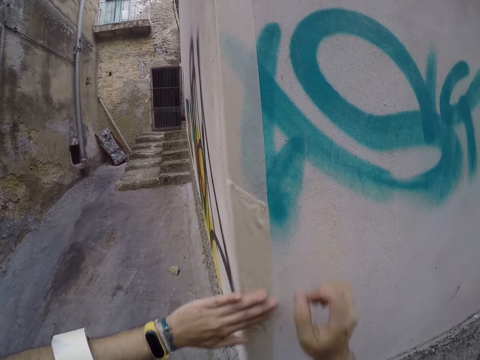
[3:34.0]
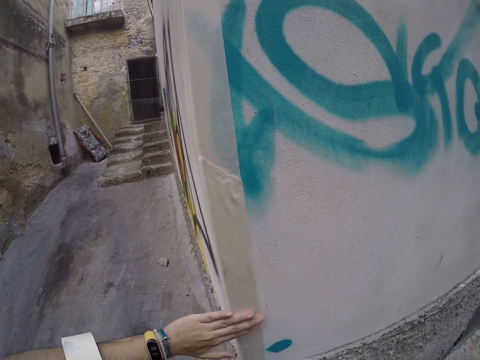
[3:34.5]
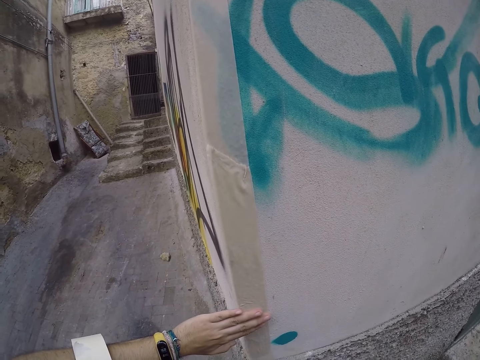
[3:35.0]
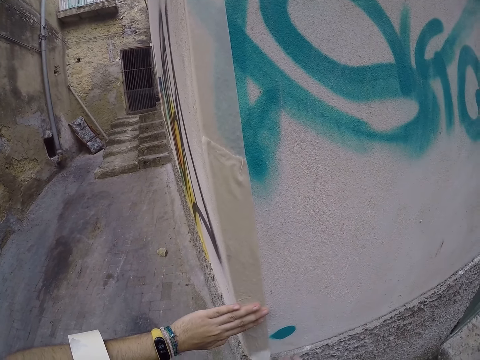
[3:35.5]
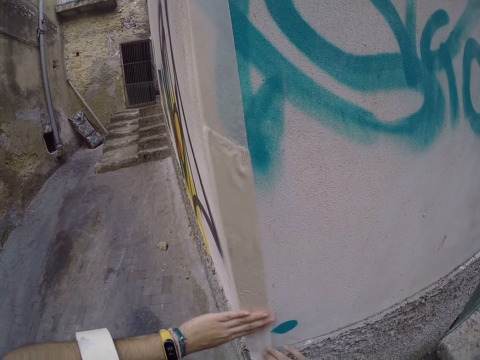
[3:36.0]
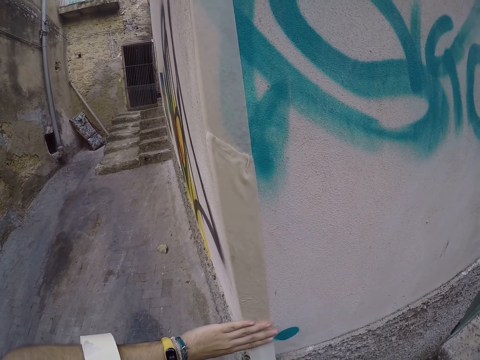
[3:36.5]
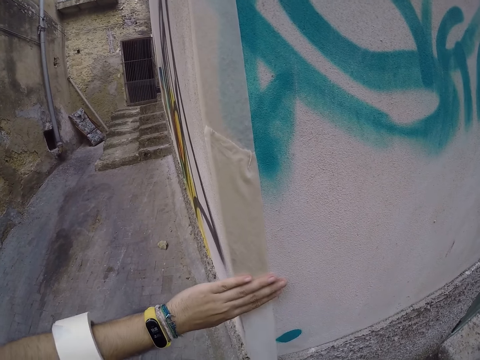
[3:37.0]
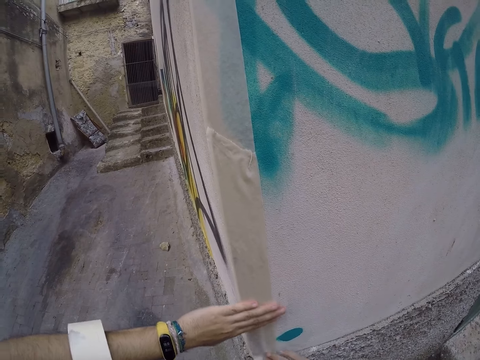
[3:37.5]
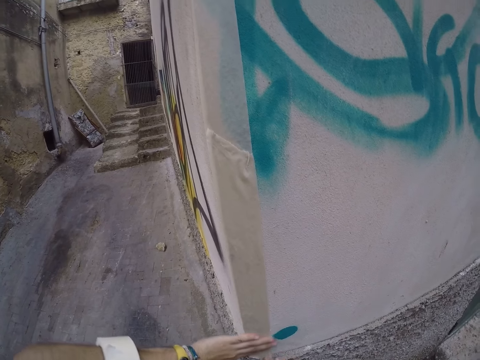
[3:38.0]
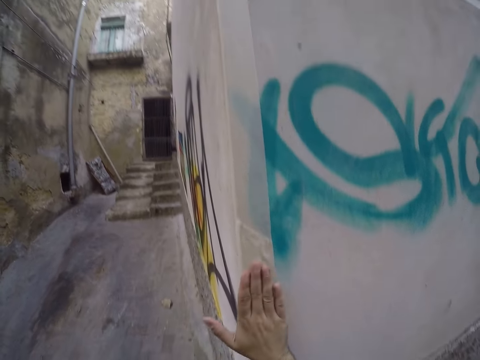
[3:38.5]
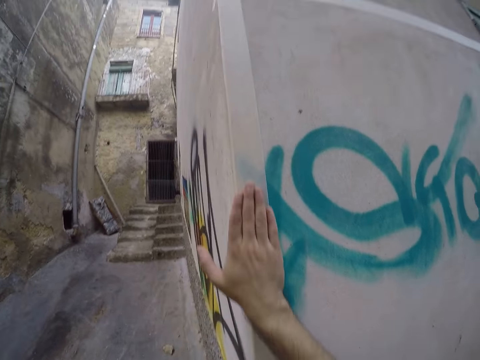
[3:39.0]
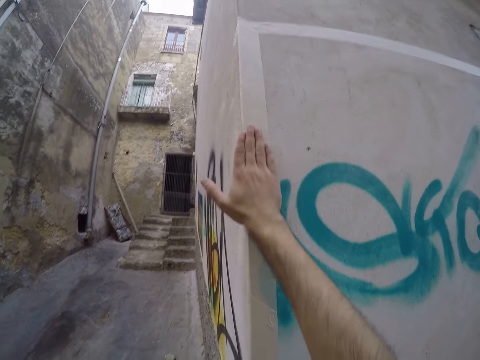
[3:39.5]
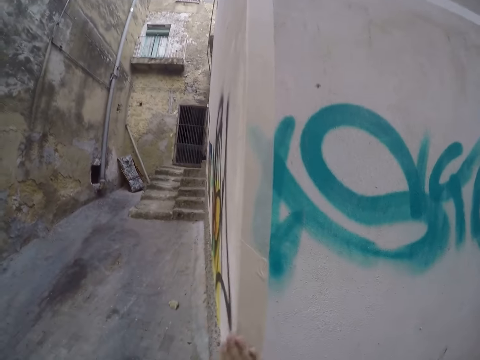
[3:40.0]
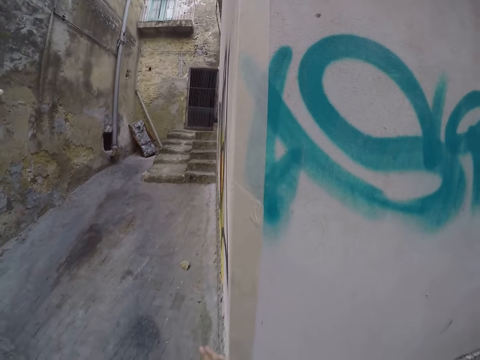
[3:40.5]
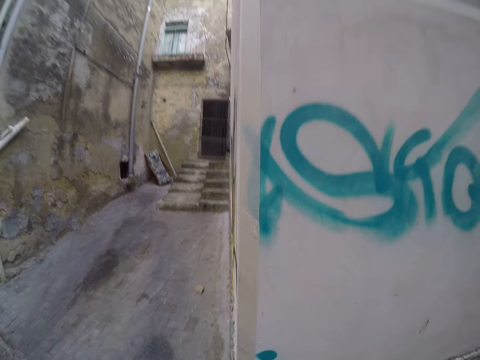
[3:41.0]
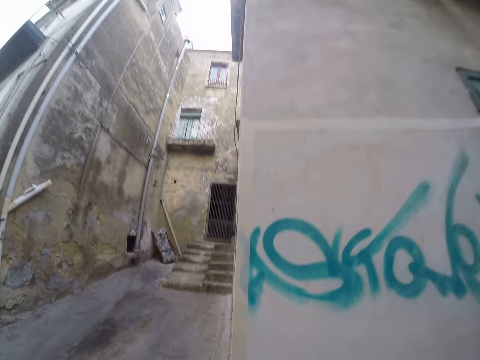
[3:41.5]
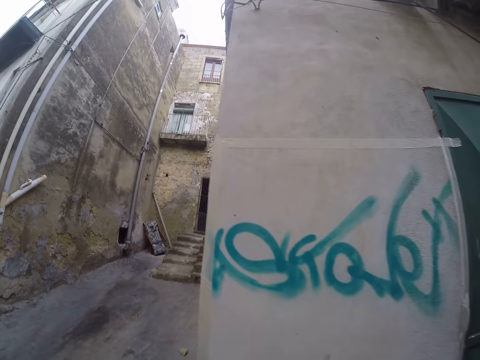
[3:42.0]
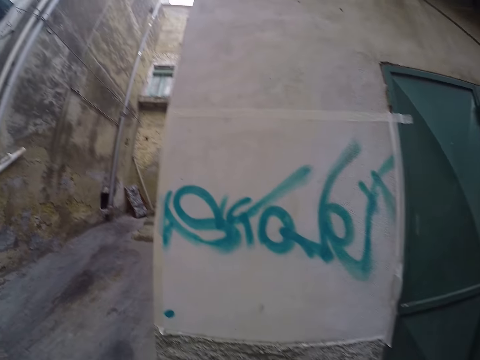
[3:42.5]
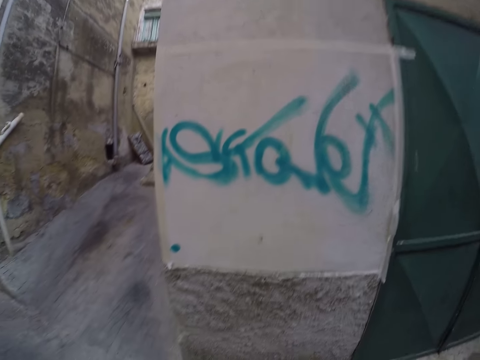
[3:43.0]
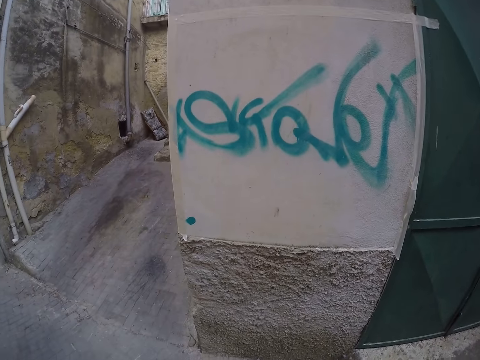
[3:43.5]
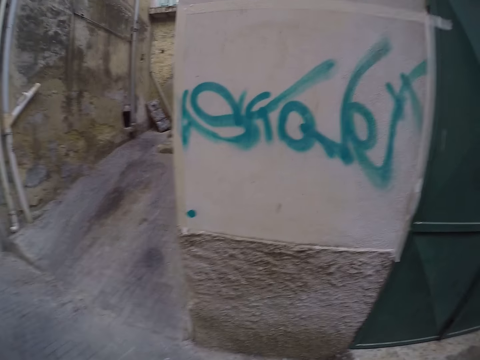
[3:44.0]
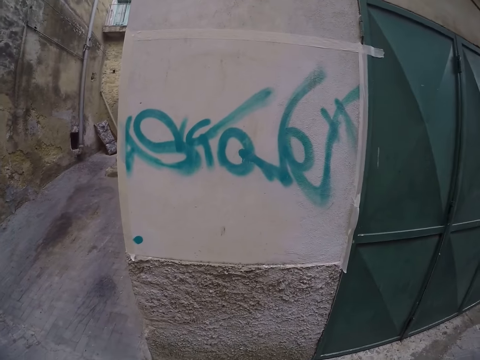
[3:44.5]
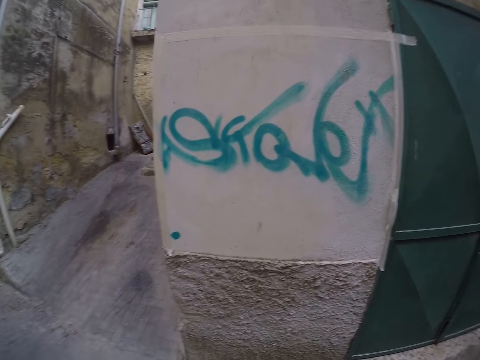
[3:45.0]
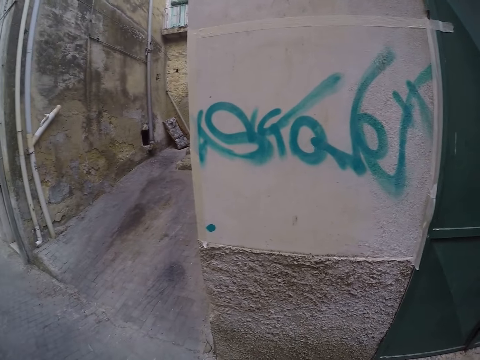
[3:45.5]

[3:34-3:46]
The camera wearer smoothens the paper tape with his left hand. He smoothens the paper tape with his right hand. He smoothens the paper tape with his right hand again. He lowers his hands. He steps backwards from the wall.

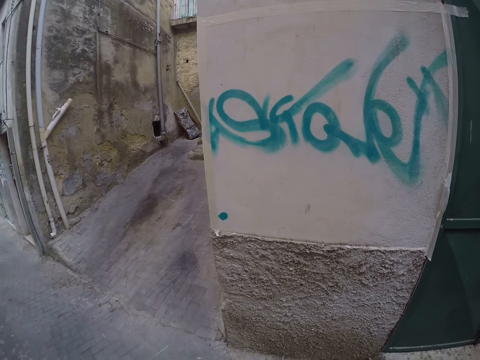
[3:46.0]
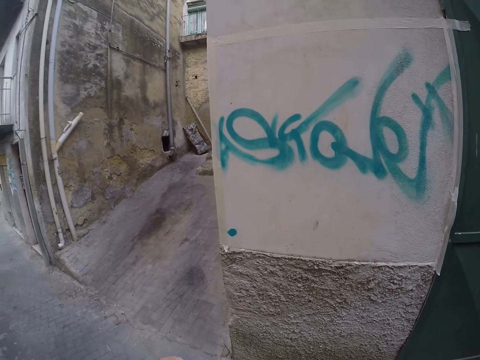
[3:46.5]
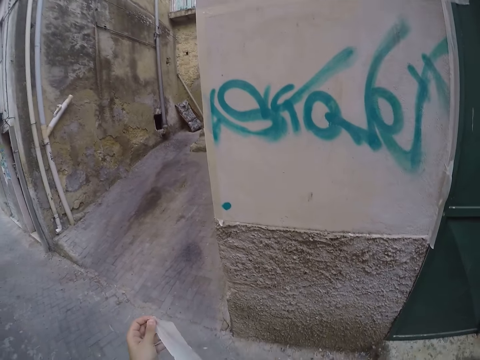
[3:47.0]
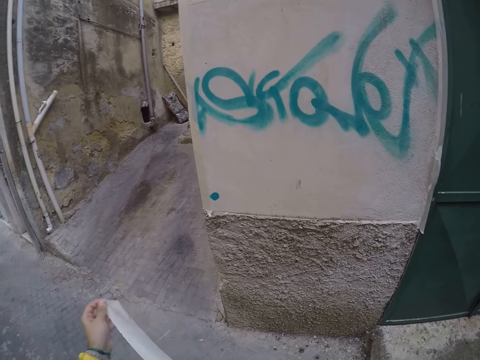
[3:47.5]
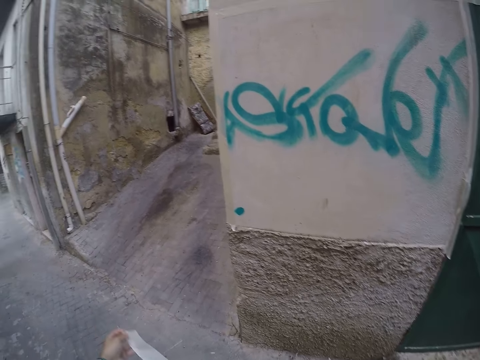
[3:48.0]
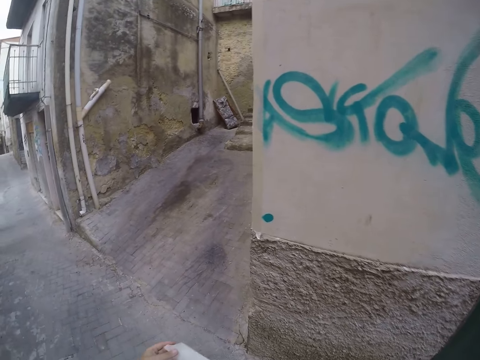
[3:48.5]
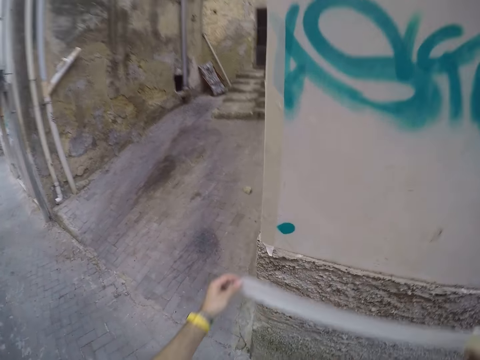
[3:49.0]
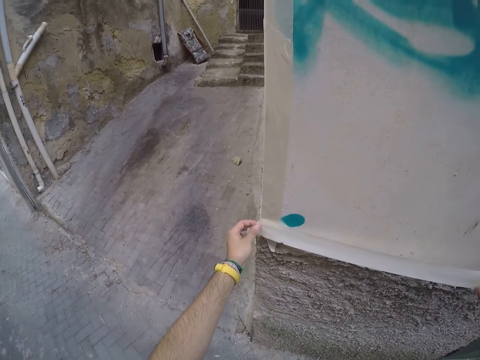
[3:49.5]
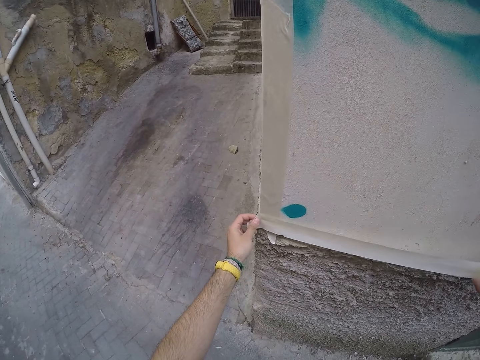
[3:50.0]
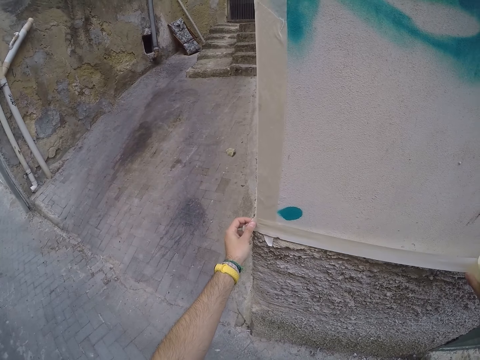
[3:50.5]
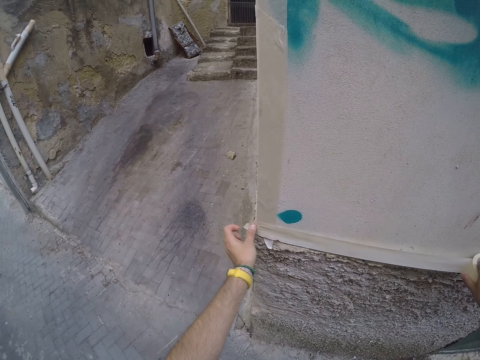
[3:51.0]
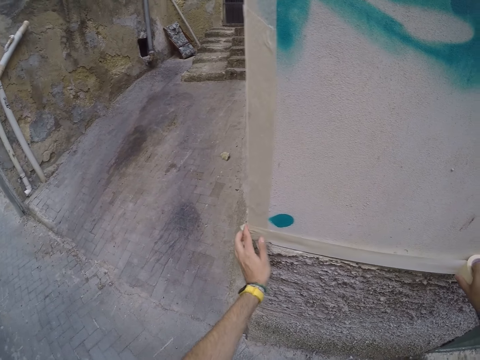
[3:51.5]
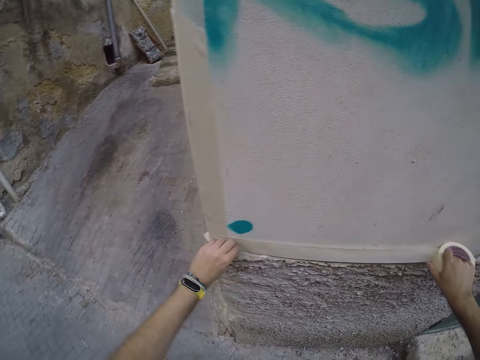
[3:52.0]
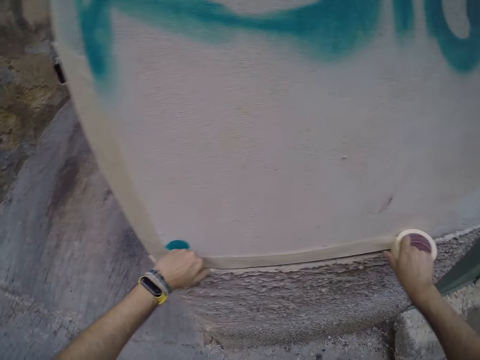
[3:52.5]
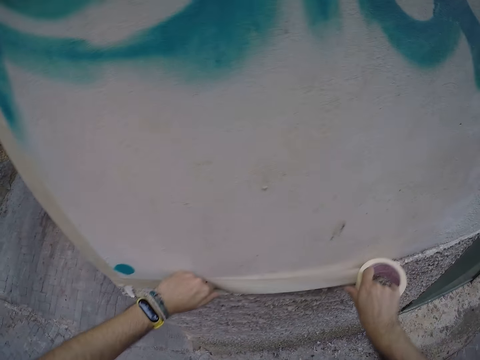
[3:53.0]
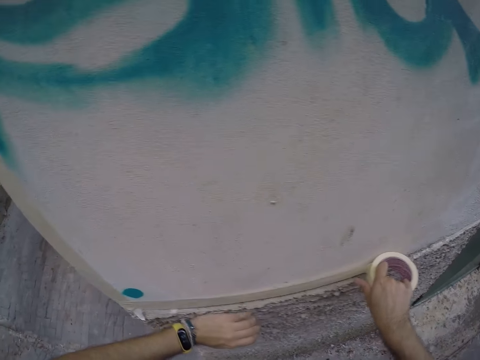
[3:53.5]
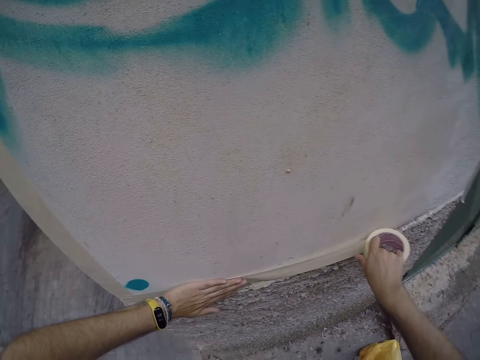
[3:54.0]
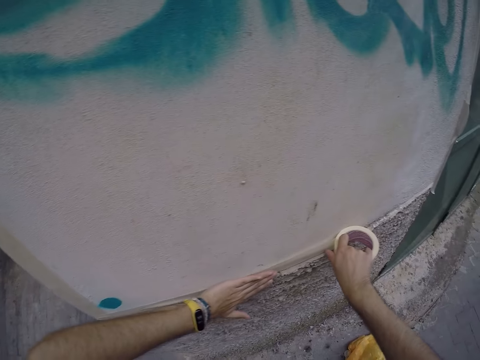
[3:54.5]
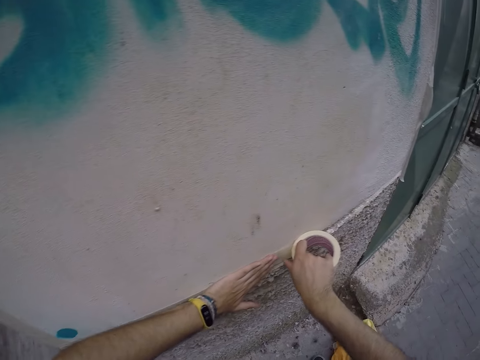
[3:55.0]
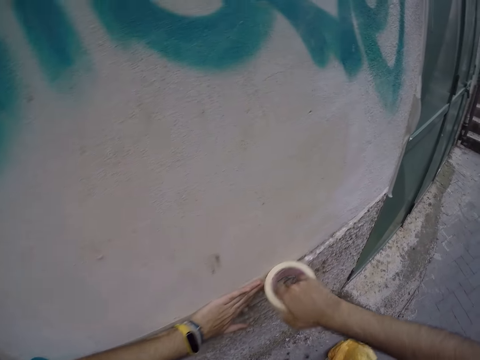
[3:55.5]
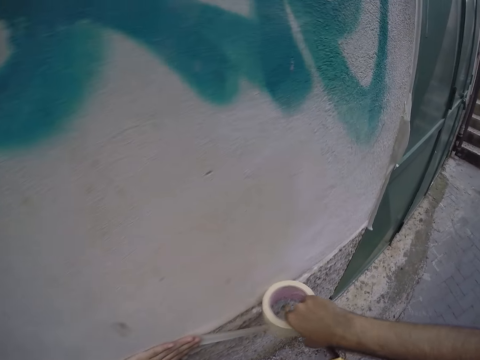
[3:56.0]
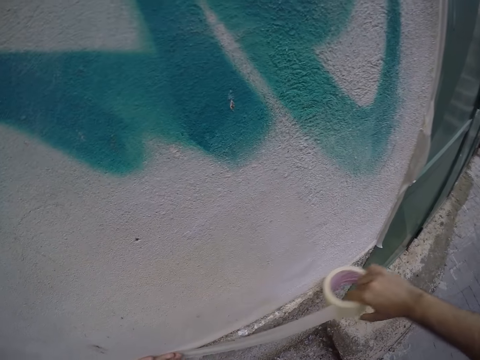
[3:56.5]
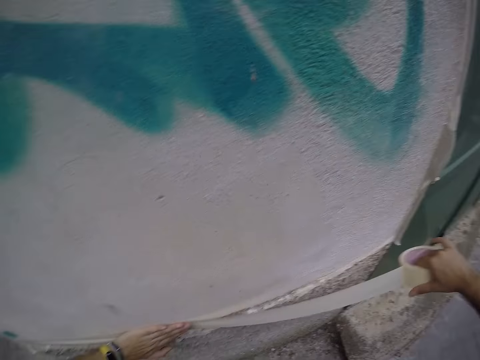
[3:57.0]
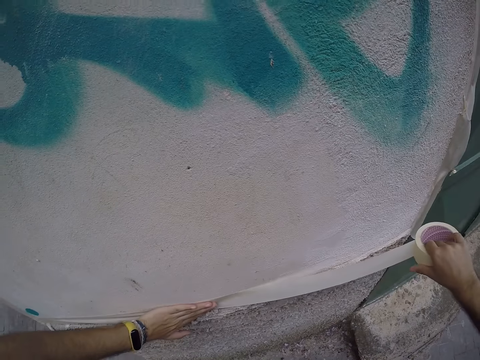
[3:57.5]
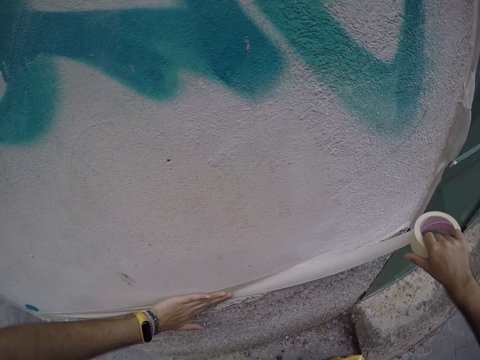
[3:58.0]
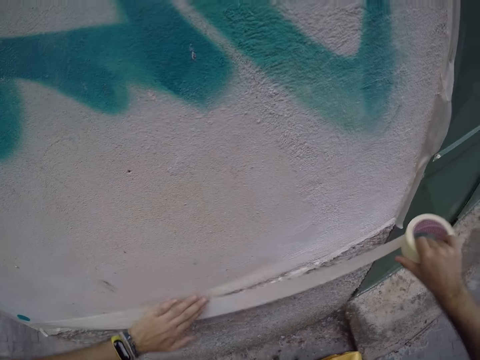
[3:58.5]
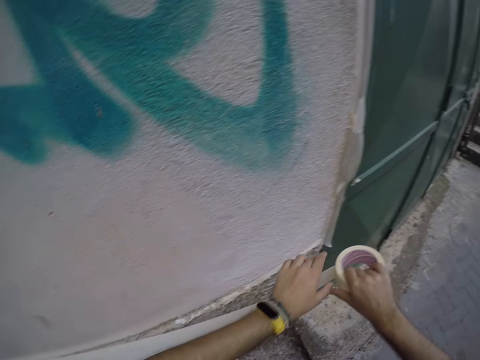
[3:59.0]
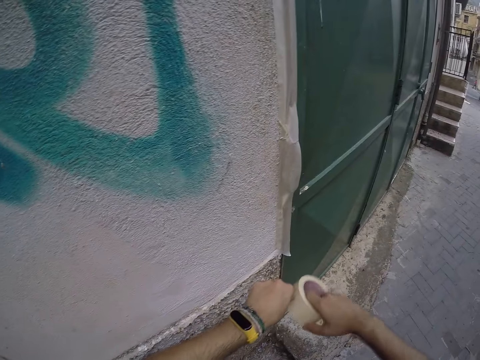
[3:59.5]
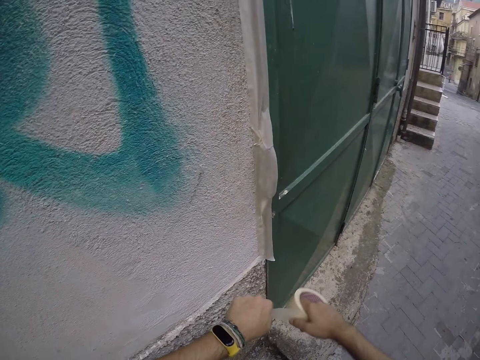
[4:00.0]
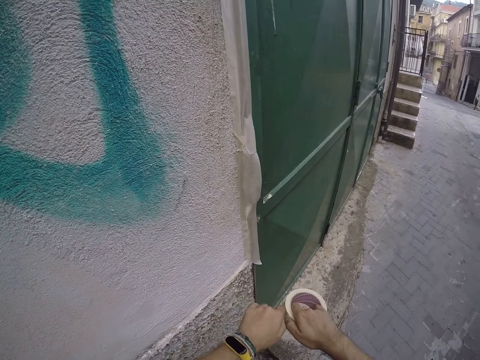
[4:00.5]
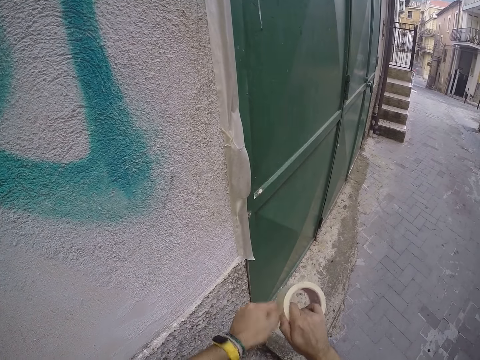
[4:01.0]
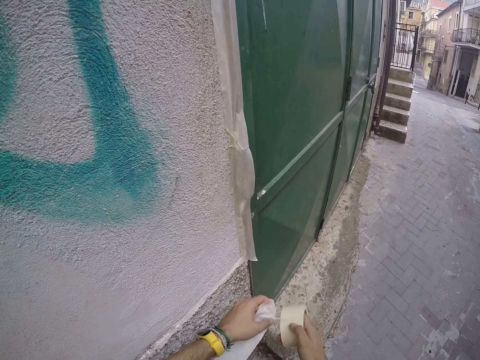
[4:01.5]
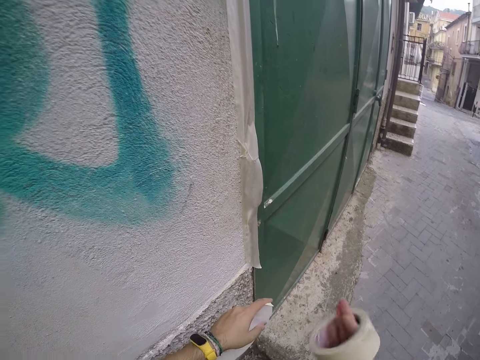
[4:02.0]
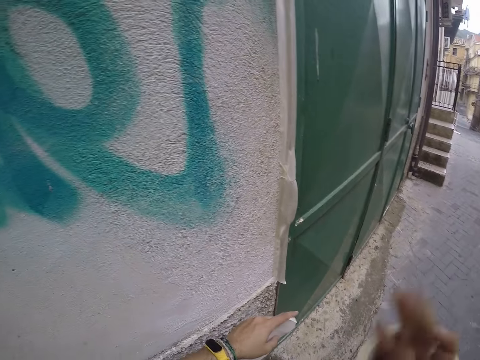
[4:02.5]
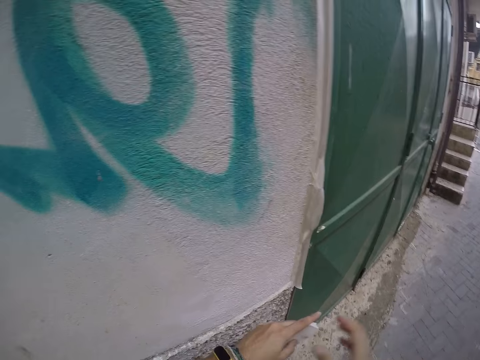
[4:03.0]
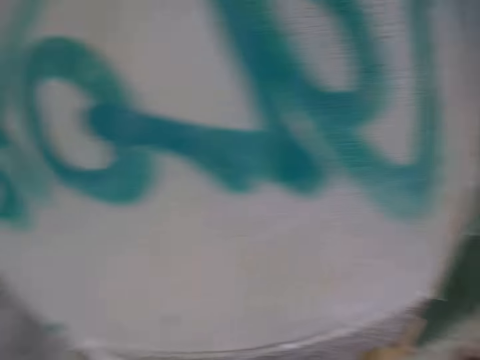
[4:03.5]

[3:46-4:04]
The camera wearer spreads out a paper tape or sellotape from the paper tape holder with his hands. He steps closer to the wall. He attaches the paper tape on the lower side of the wall with his hands. He smoothens the paper tape with his left hand. He attaches the paper tape on the lower side of the wall with his right hand. He cuts the sellotape. He pulls the paper tape from the paper tape holder with his hands. He wears the paper tape holder into his right hand.
